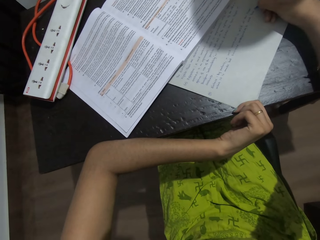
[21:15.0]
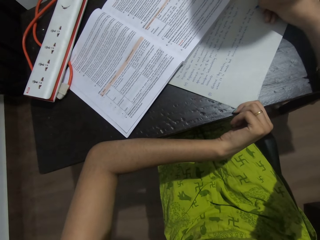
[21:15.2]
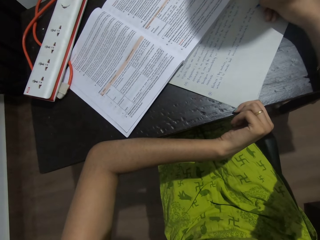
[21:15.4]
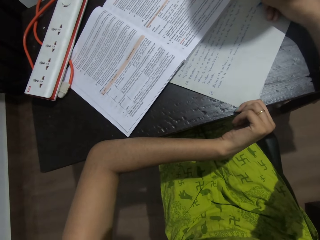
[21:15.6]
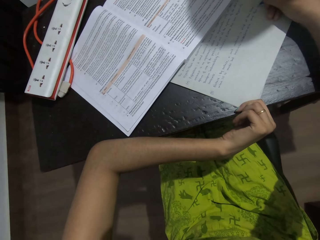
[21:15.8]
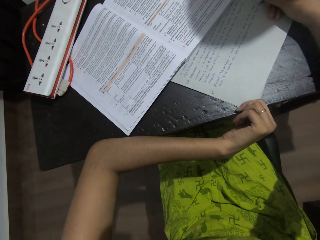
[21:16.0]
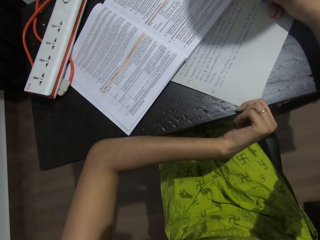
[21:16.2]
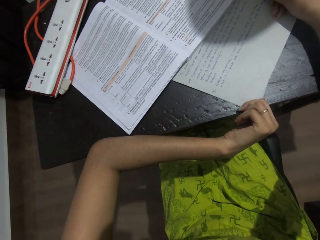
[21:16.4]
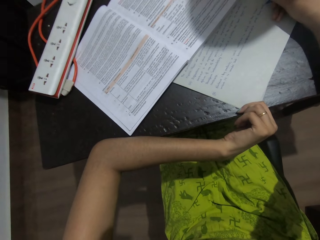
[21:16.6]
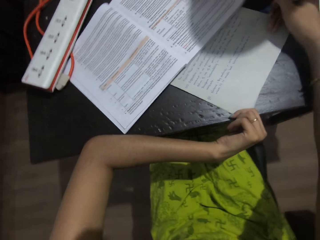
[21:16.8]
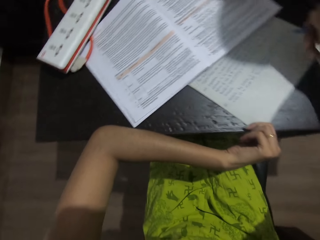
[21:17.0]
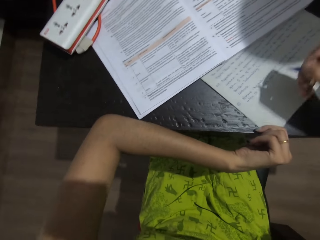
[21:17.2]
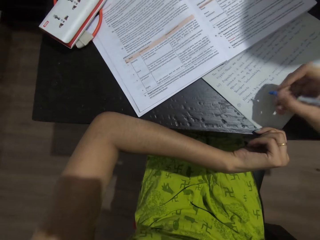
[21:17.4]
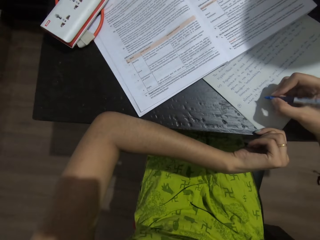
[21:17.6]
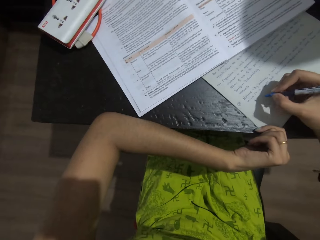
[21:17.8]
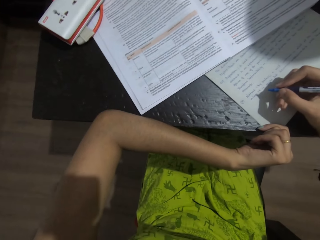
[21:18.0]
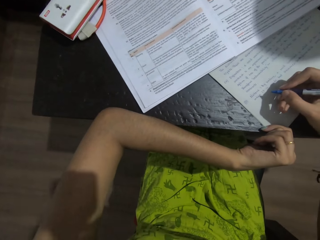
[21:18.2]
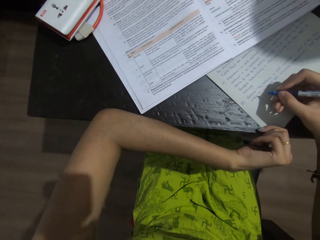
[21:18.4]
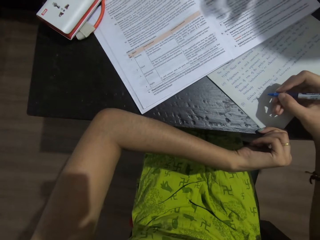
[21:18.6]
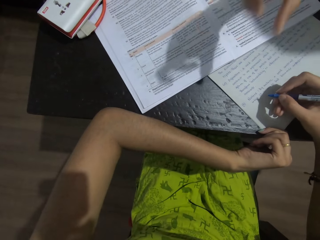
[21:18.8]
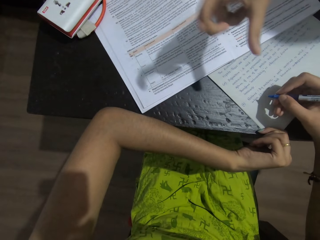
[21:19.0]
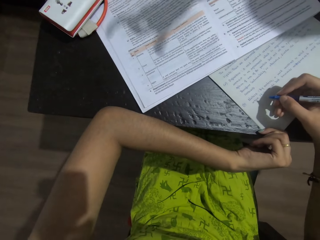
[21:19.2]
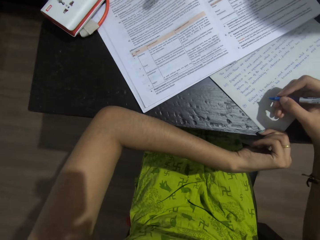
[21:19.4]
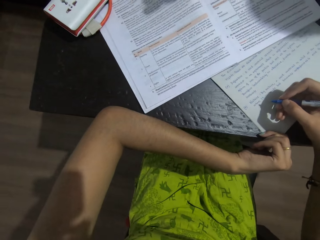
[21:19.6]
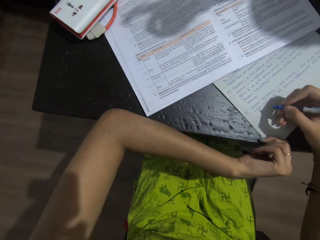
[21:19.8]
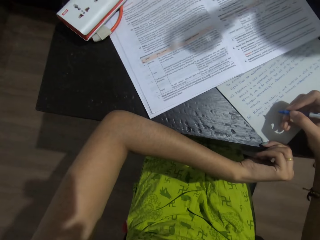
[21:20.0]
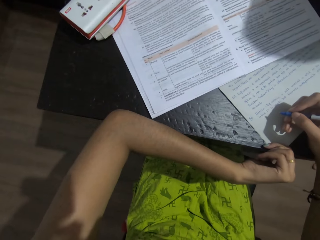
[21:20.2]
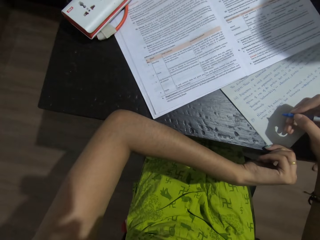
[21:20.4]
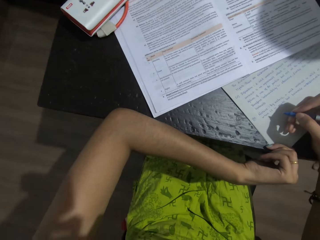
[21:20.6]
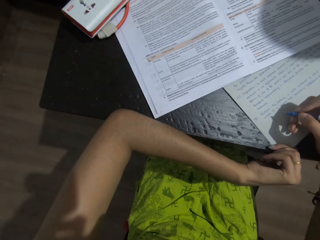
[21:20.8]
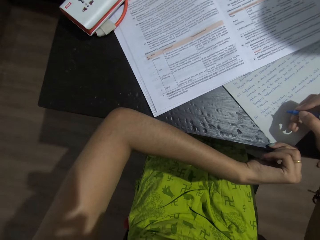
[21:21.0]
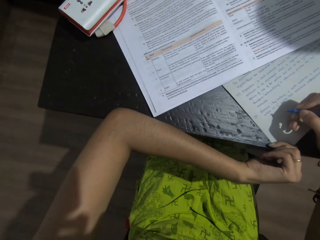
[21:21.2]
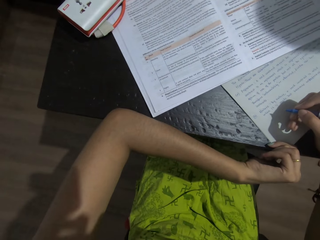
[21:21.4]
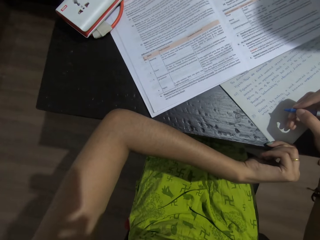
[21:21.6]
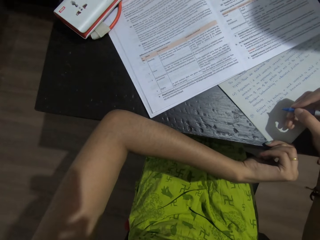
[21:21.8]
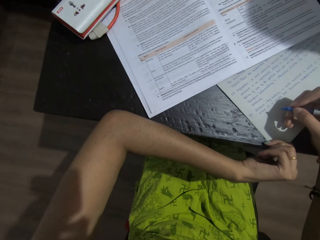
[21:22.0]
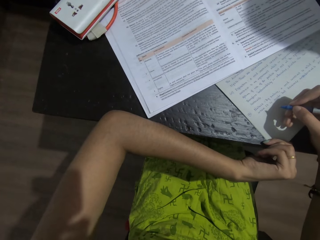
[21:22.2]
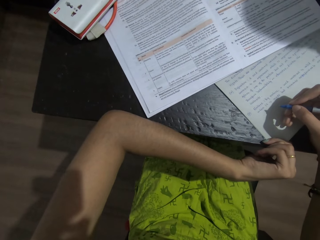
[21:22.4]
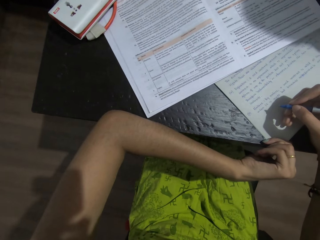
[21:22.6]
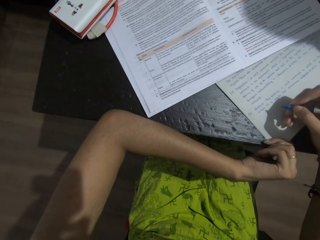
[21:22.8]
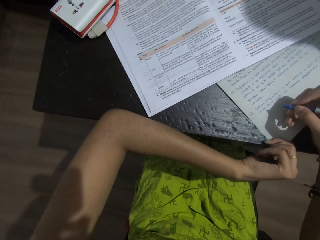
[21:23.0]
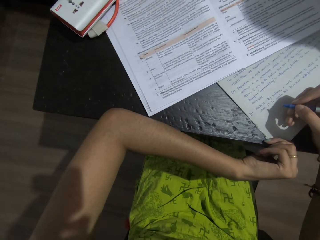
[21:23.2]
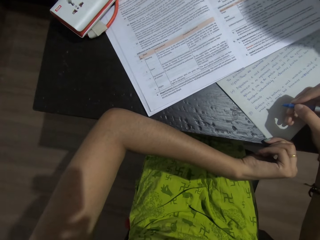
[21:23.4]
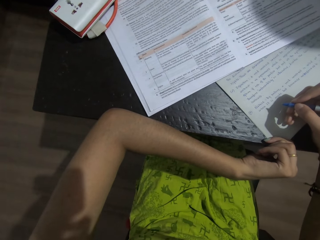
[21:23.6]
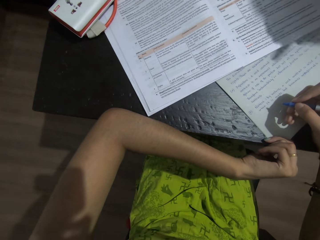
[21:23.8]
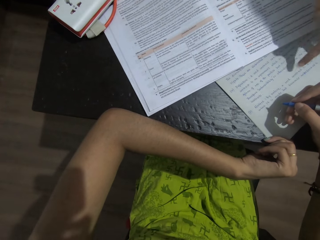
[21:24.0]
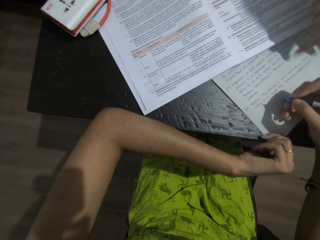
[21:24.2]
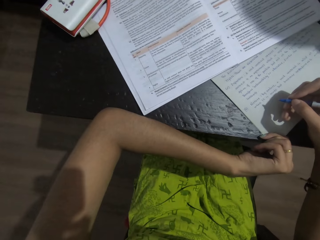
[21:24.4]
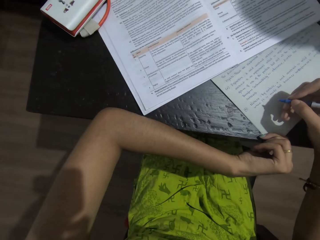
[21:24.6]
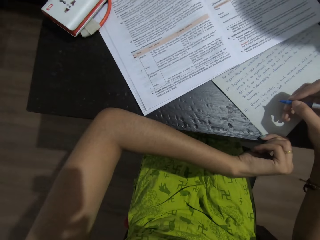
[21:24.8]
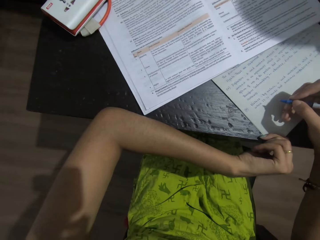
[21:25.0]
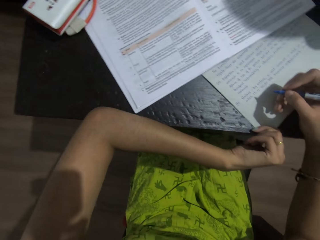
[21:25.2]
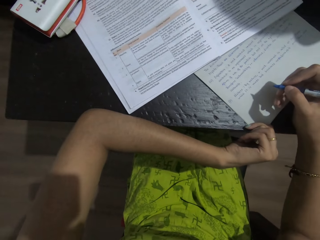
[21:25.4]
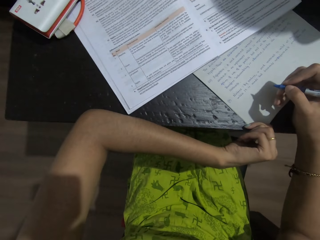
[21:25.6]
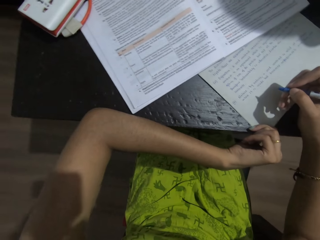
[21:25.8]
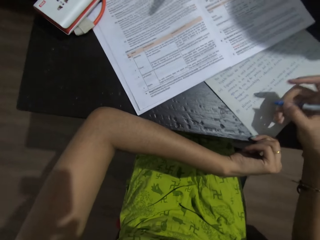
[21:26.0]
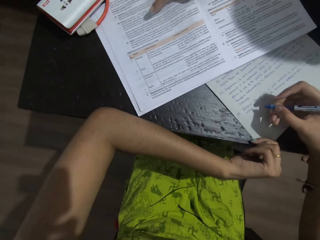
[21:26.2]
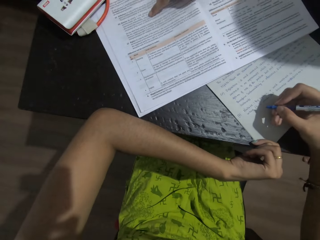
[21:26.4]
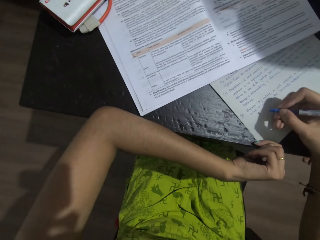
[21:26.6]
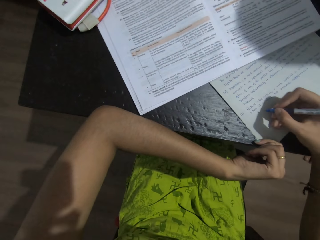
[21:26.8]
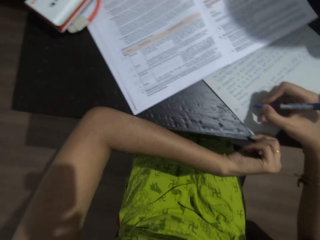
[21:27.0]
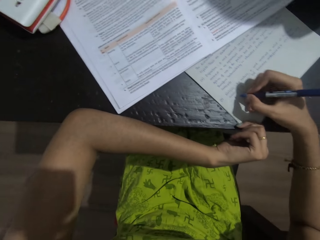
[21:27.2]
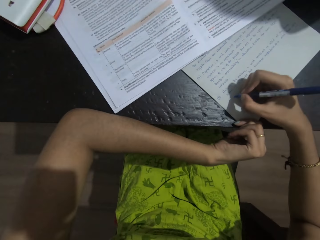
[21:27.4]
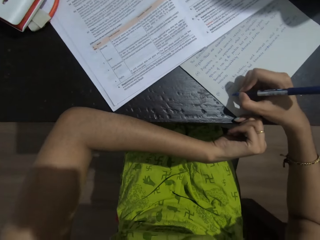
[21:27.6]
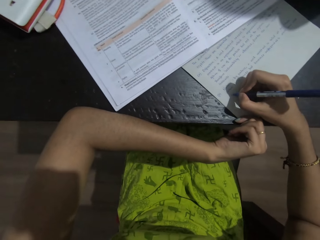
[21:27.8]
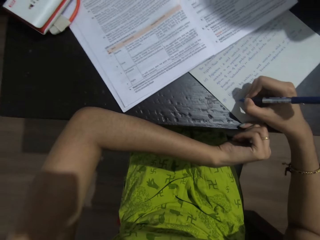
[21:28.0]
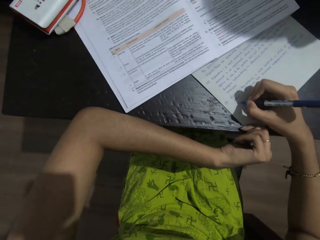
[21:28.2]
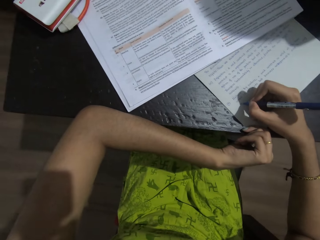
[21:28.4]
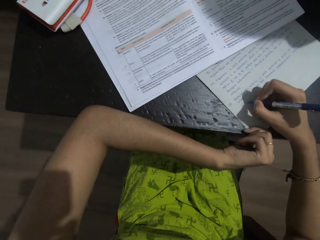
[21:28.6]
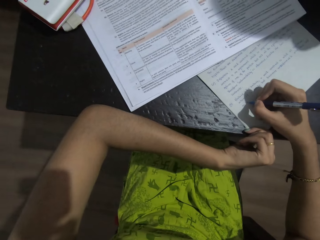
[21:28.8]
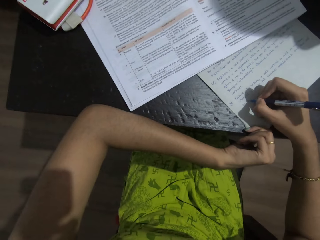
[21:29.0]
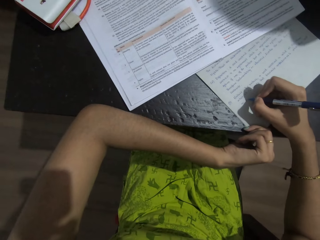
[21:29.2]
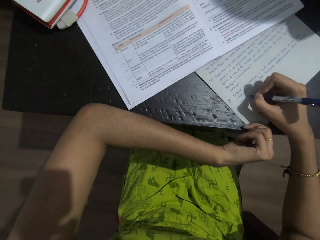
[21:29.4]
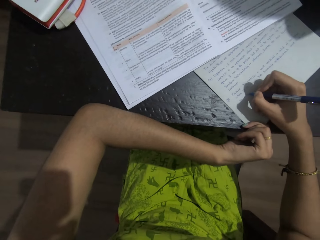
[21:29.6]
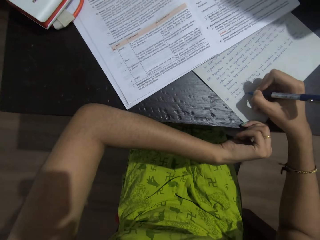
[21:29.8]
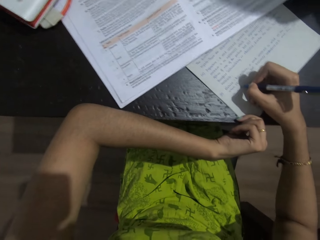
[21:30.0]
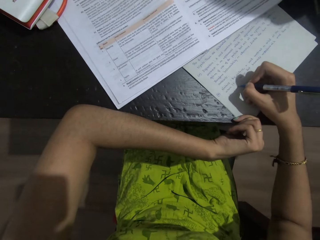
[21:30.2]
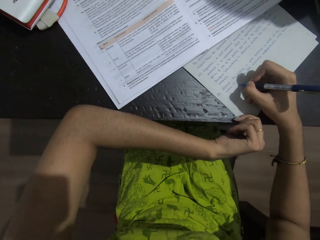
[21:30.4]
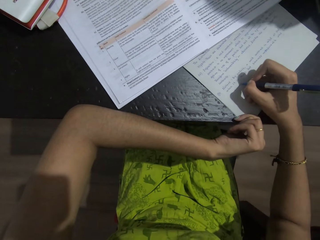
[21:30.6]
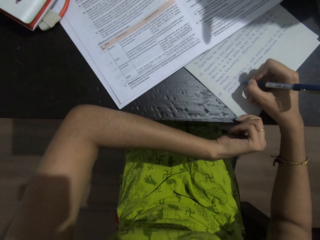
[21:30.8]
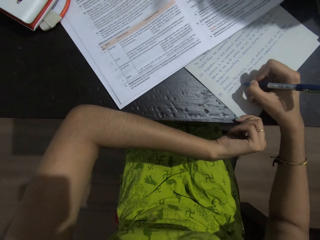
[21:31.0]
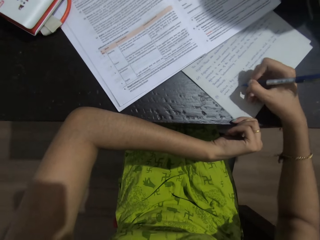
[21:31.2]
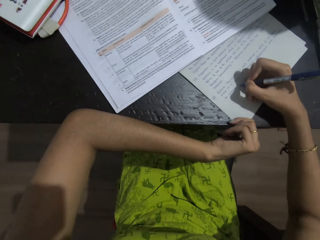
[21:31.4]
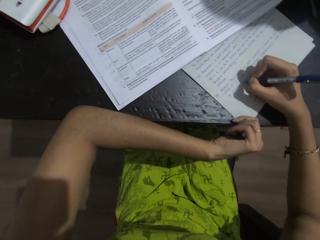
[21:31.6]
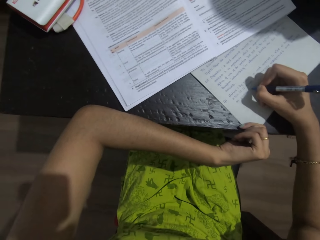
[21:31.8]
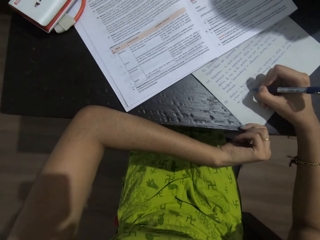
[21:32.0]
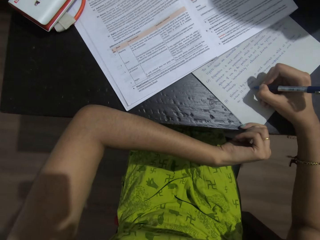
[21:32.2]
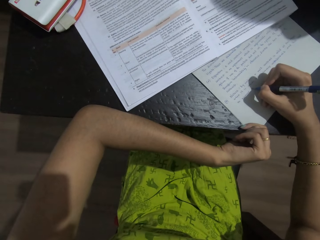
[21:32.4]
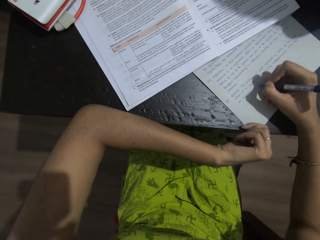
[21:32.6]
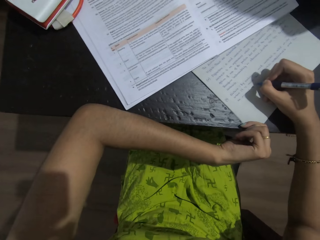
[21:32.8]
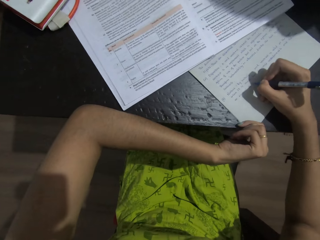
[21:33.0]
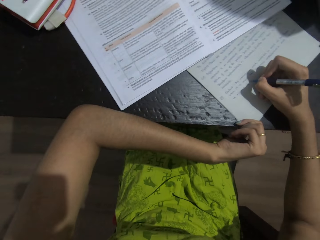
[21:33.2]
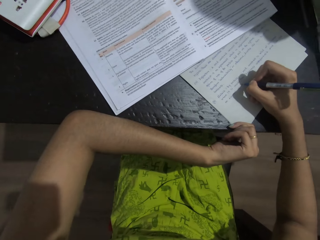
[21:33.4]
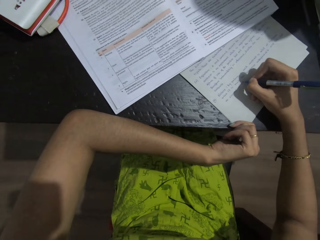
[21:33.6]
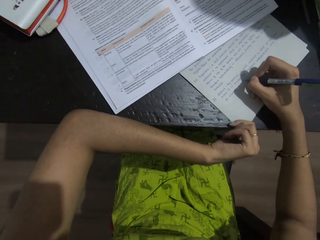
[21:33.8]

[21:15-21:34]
The camera wearer stops writing. A woman points on the paper with left hand fingers. The camera wearer writes on the piece of paper with a pen.
